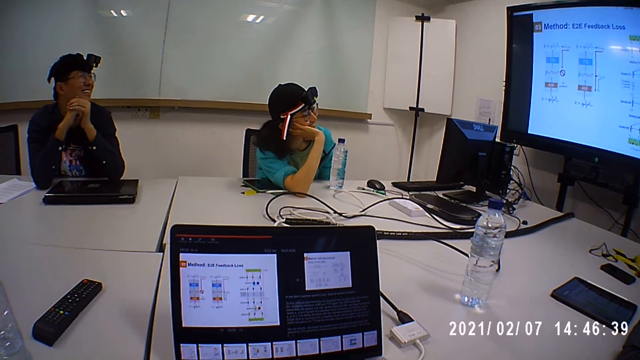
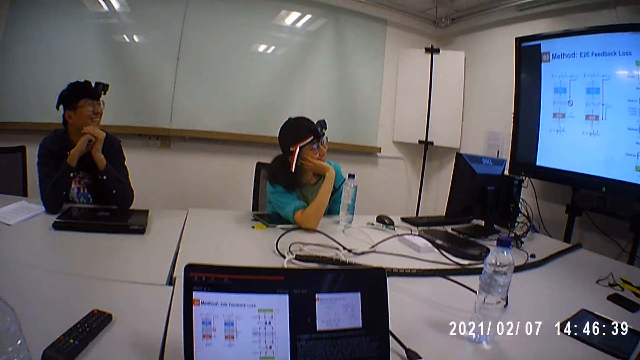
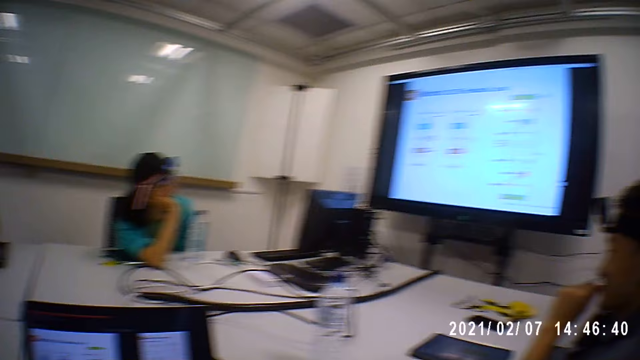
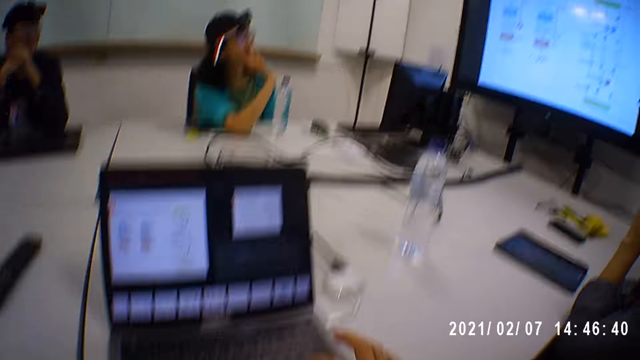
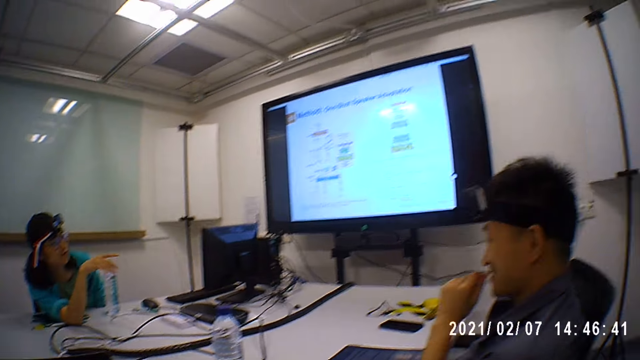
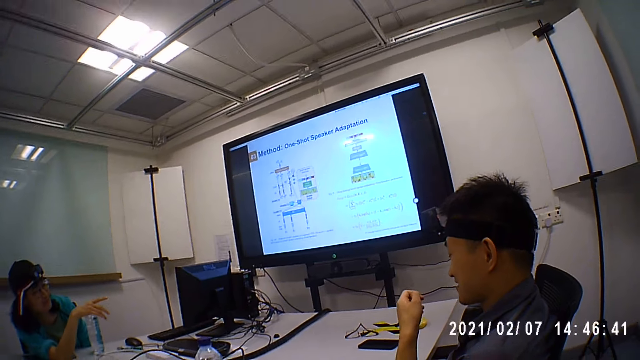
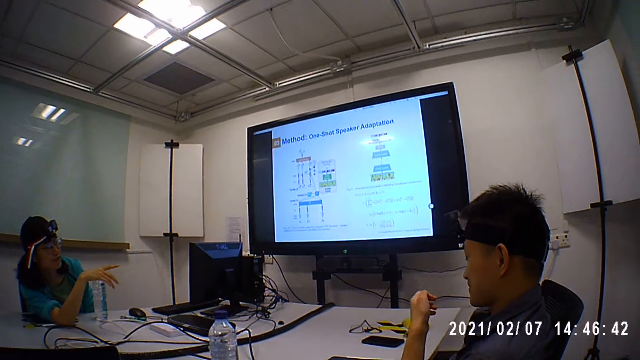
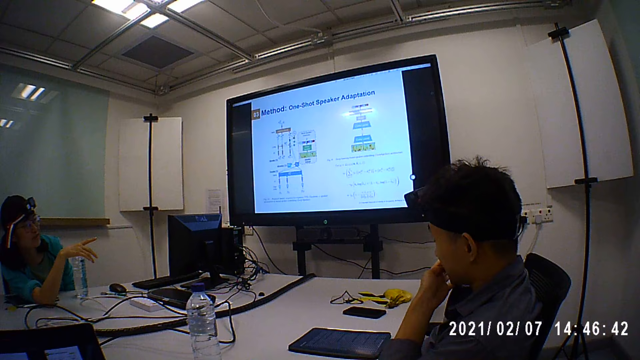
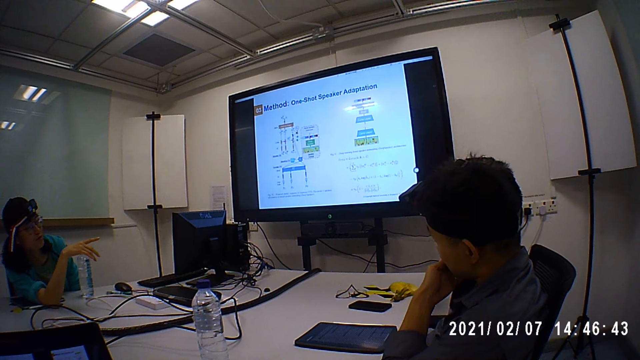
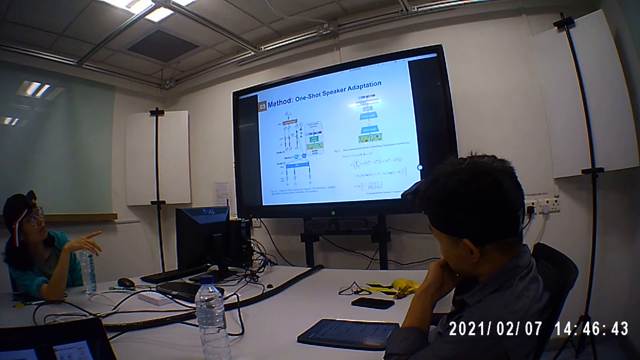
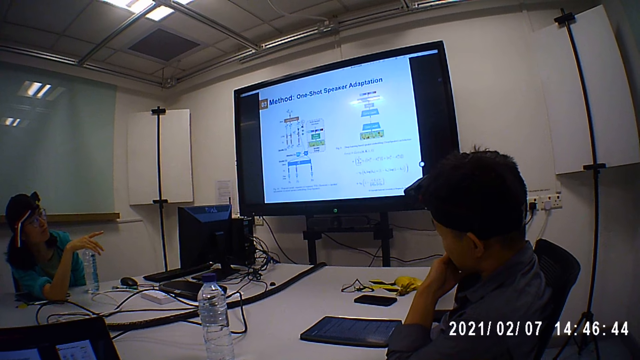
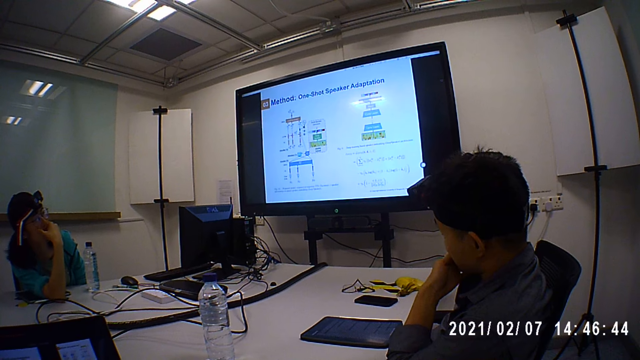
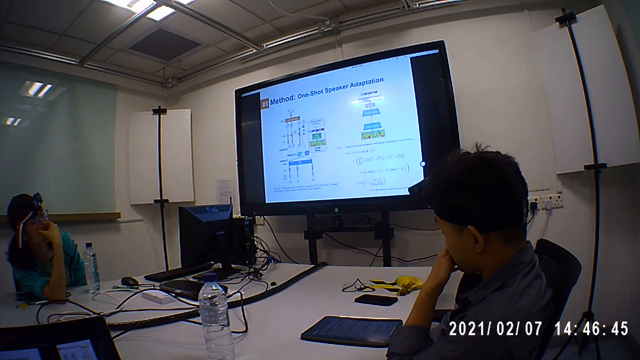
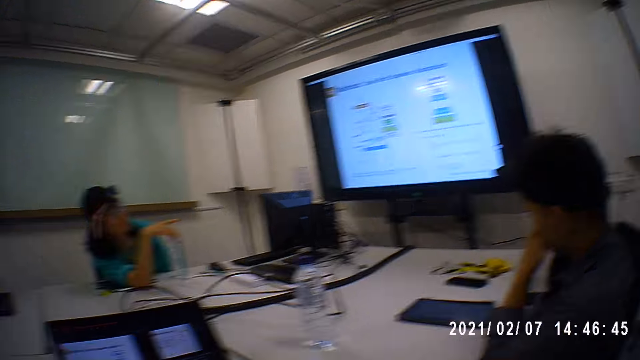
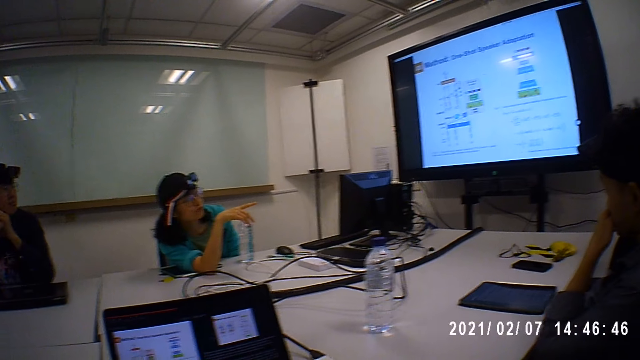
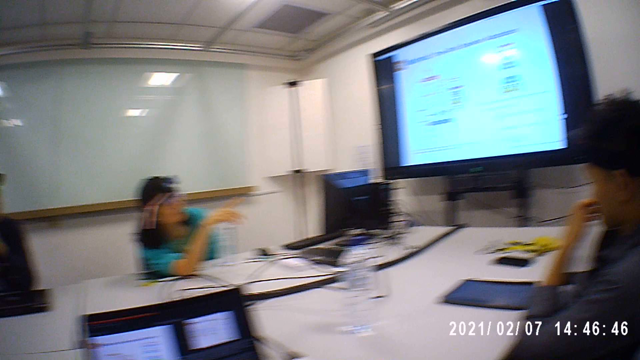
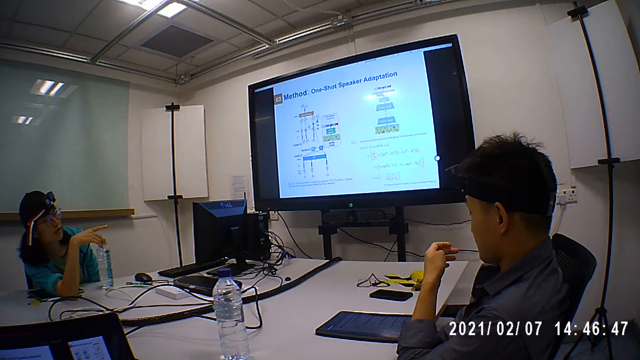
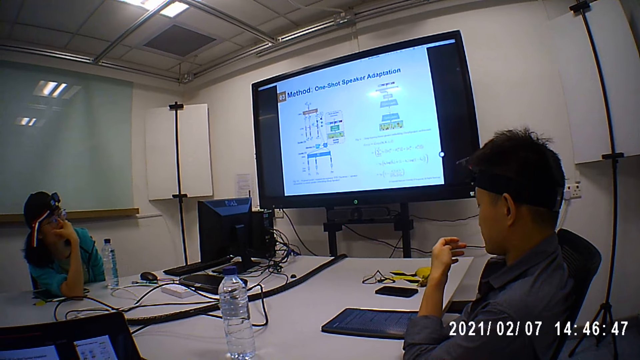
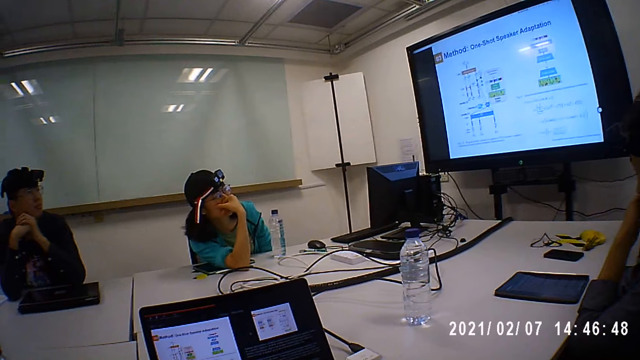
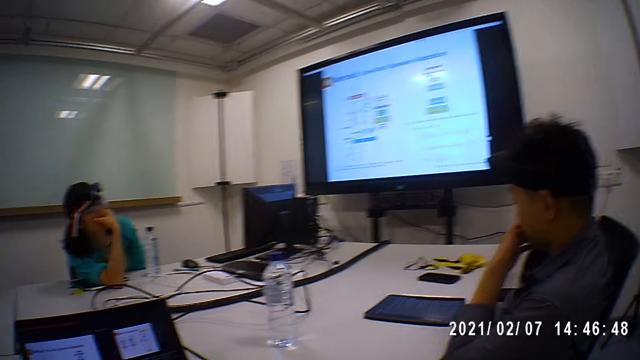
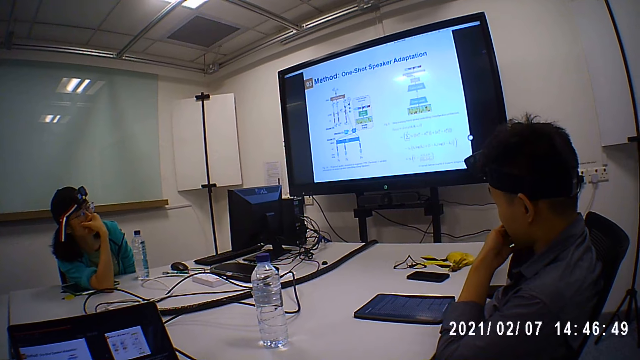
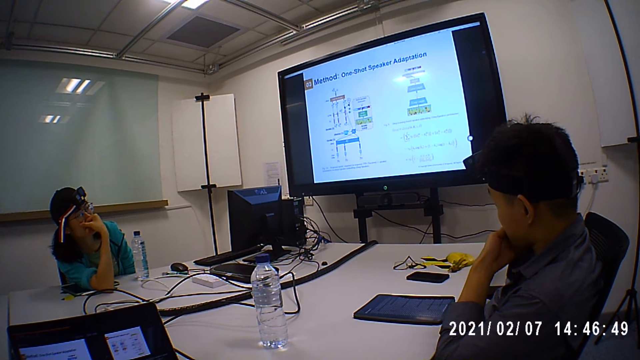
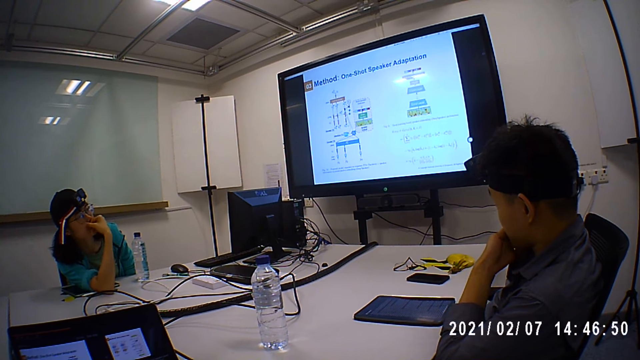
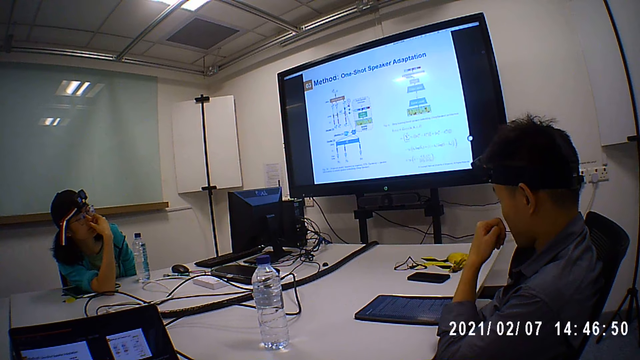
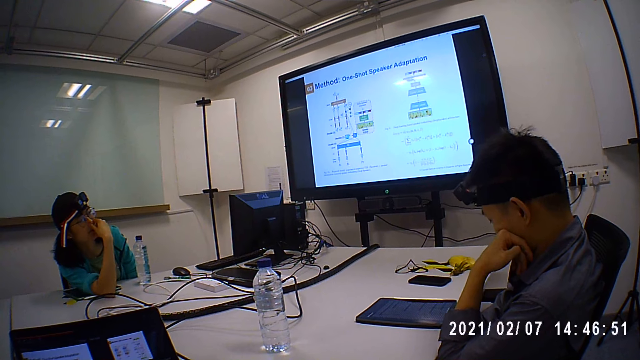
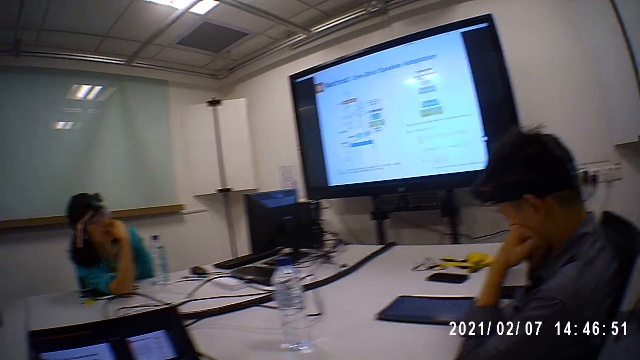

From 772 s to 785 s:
A woman converses with a man, another man and the camera wearer. The woman points on the screen. The other man bites his left finger and cuts the nails with his mouth. The woman points on the screen. The other man cuts the nails with his mouth.

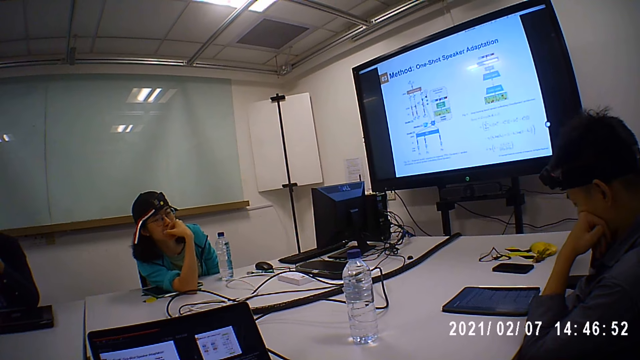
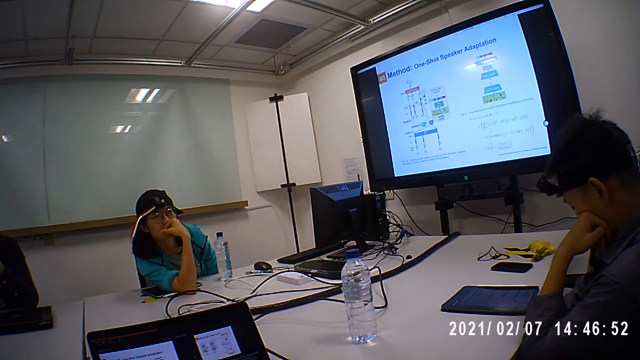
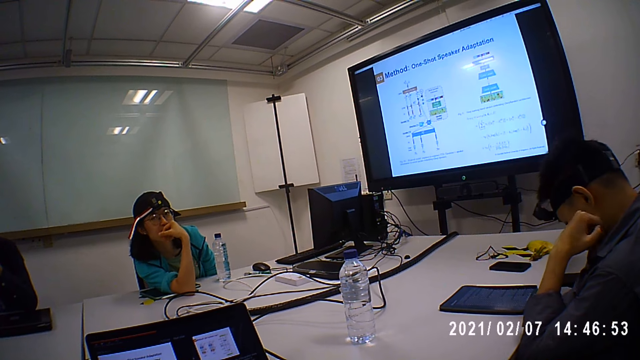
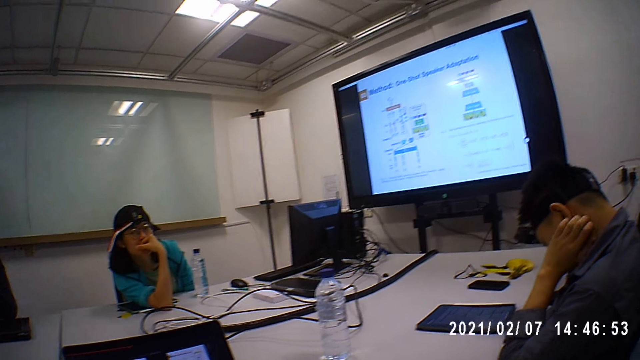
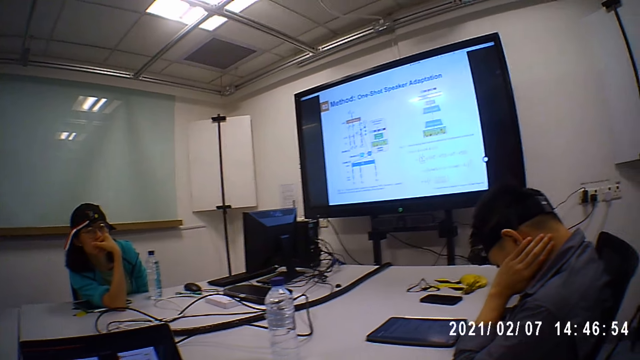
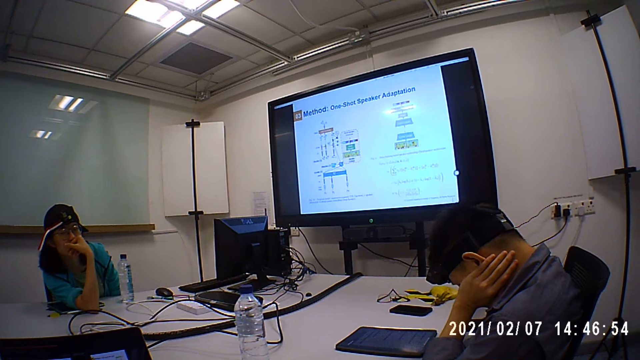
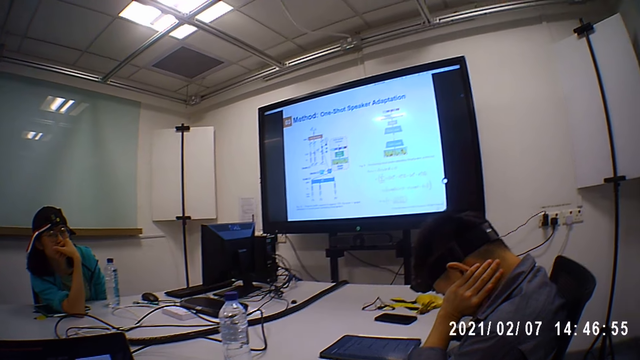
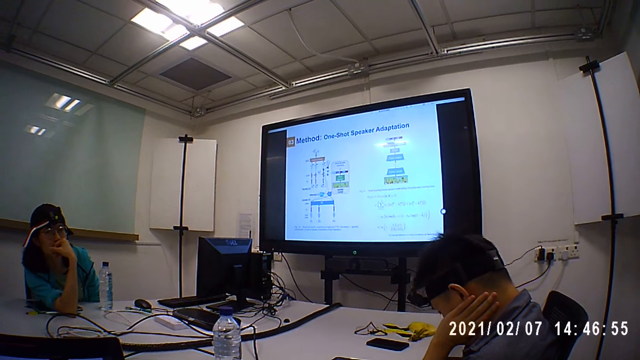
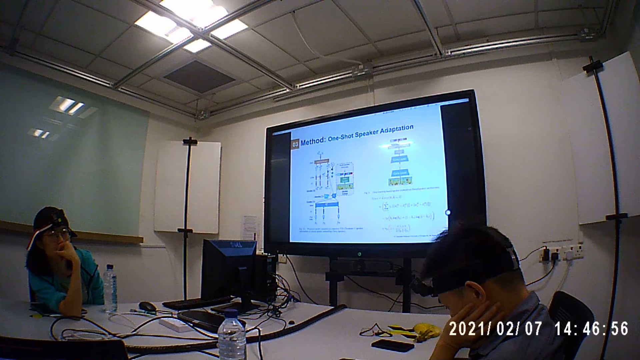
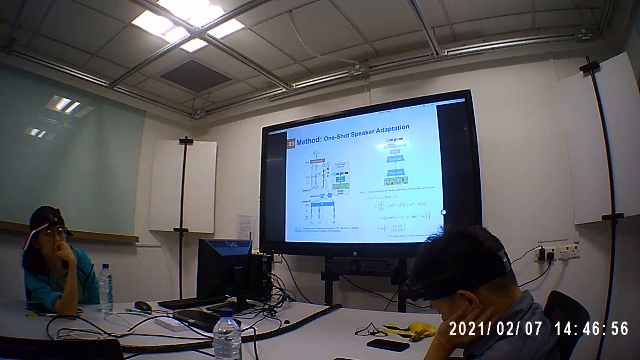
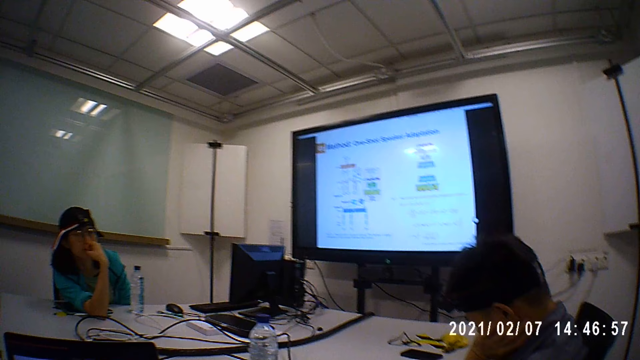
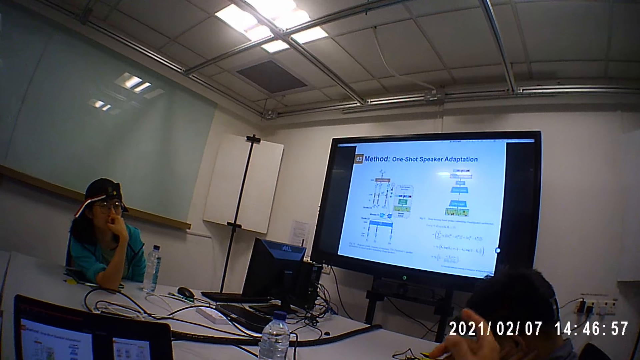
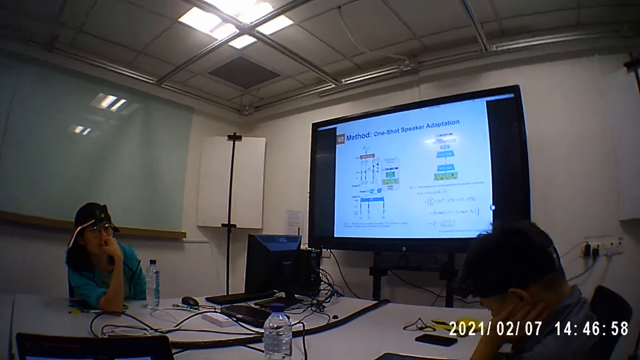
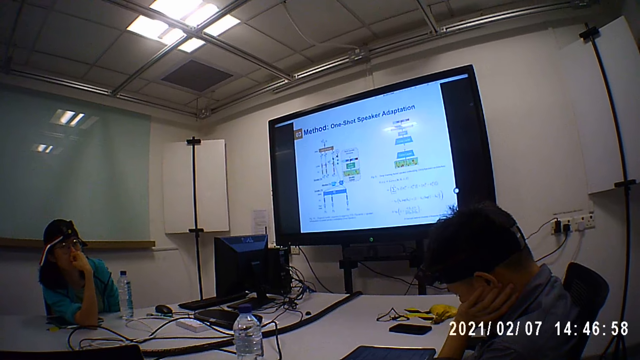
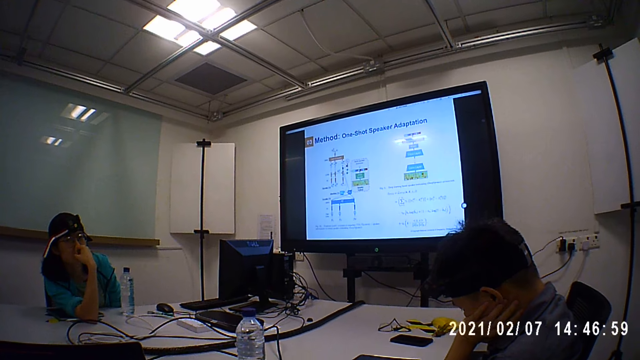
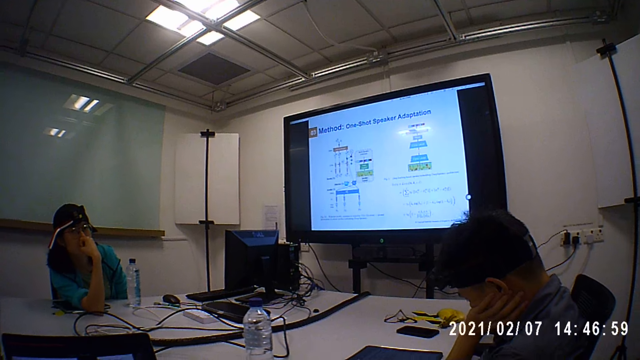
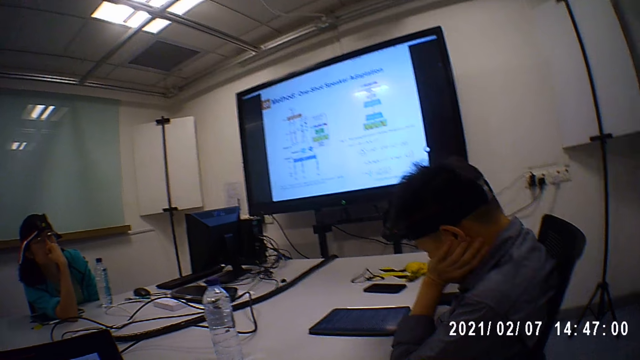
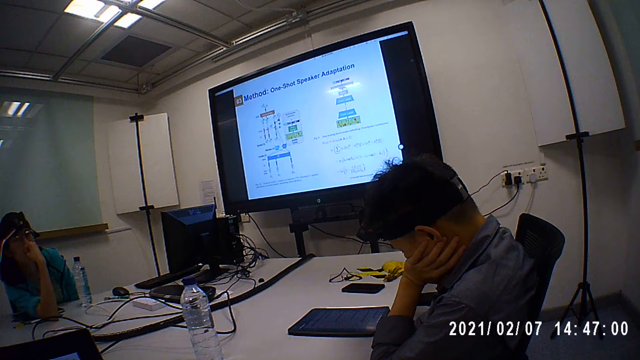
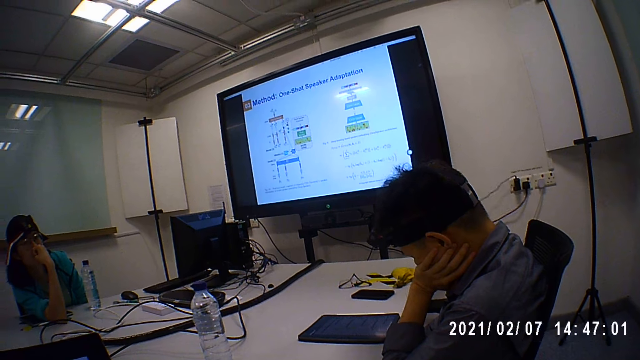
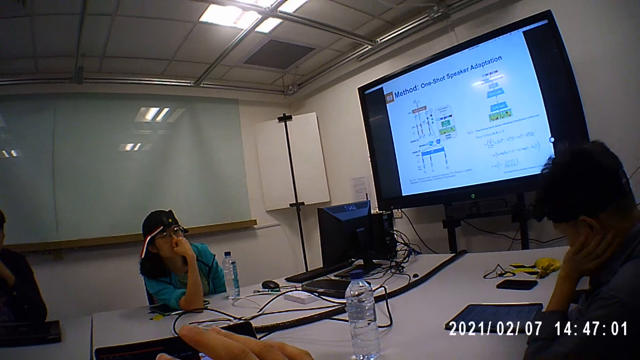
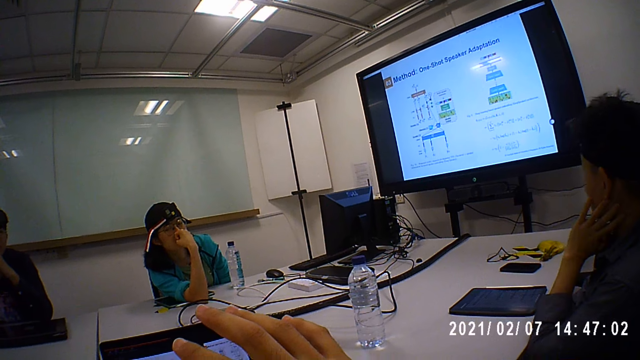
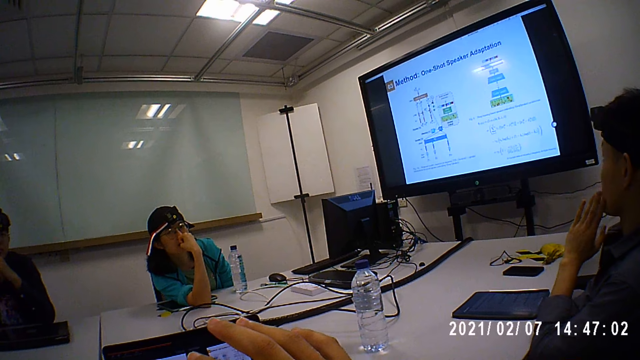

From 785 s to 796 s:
A woman looks around. The camera wearer converses with a man, the woman, and another man on the table. A man touches the neck with his left hand. The woman looks on the man. The camera wearer gestures with his right hand.
